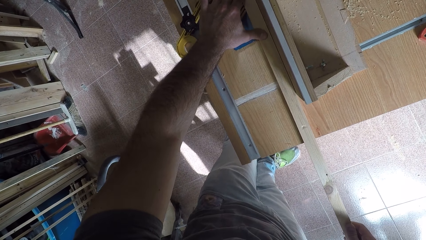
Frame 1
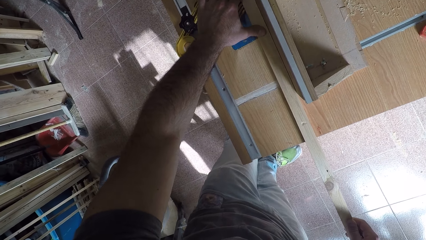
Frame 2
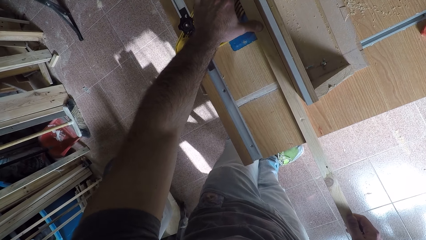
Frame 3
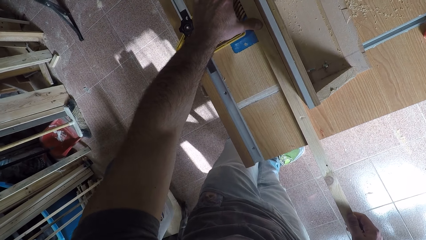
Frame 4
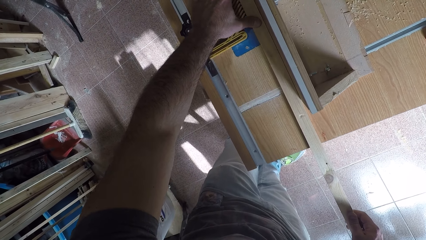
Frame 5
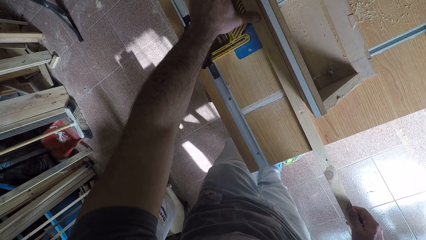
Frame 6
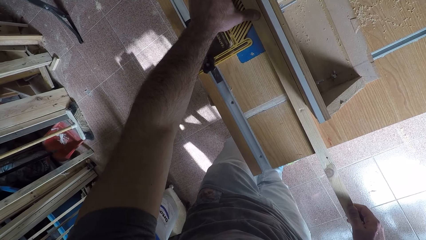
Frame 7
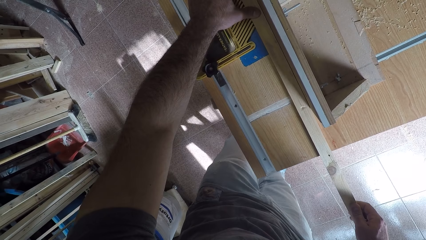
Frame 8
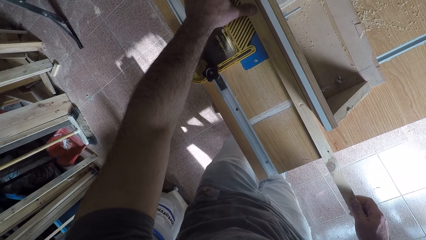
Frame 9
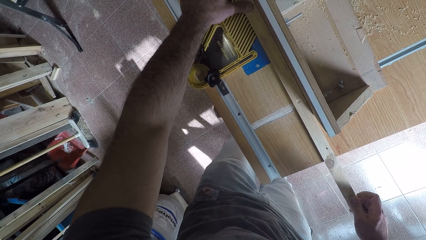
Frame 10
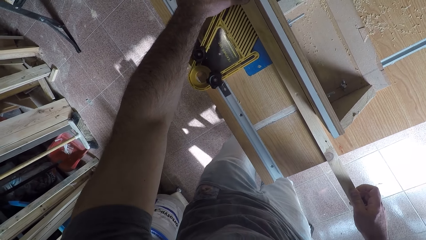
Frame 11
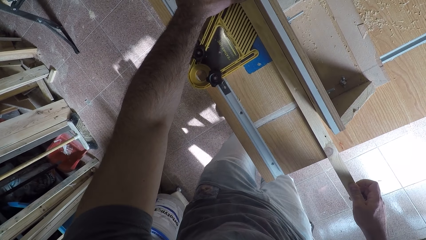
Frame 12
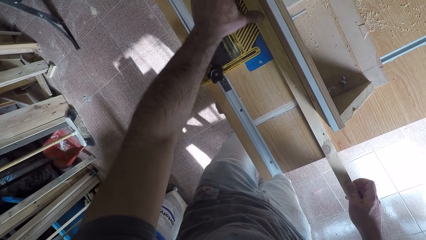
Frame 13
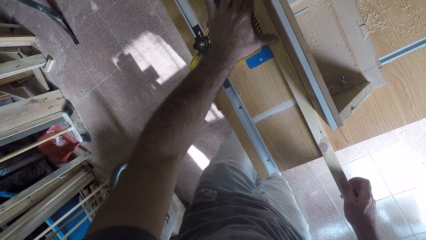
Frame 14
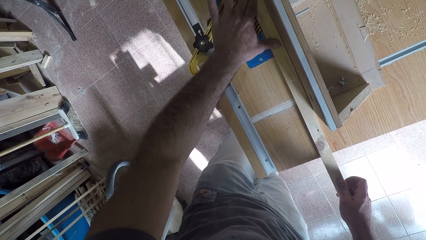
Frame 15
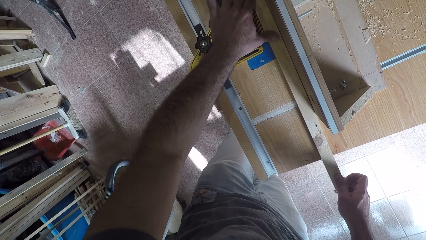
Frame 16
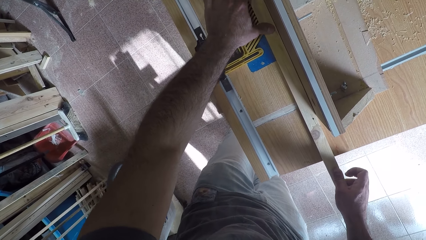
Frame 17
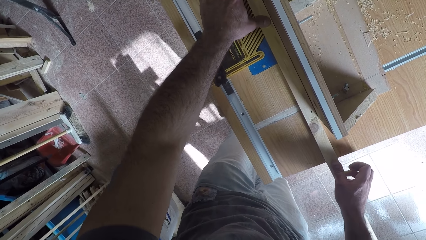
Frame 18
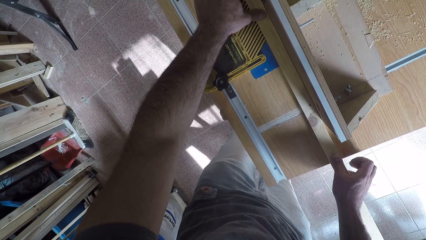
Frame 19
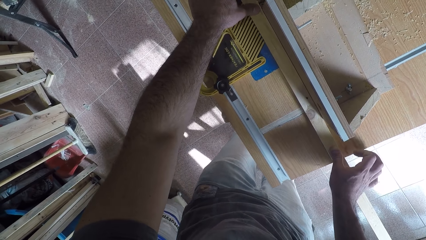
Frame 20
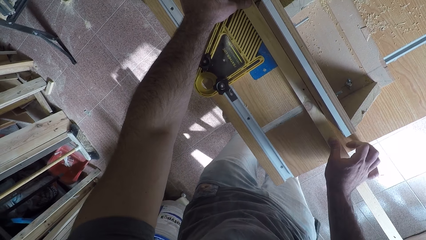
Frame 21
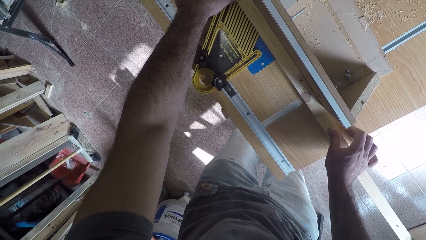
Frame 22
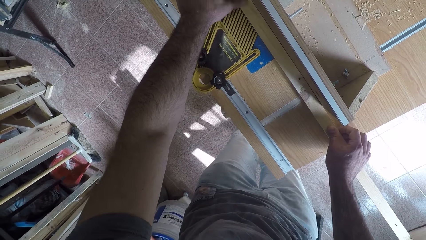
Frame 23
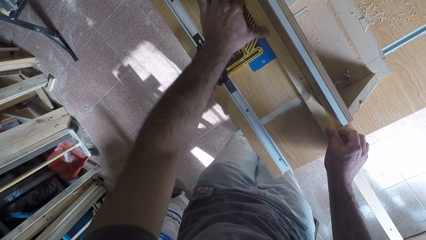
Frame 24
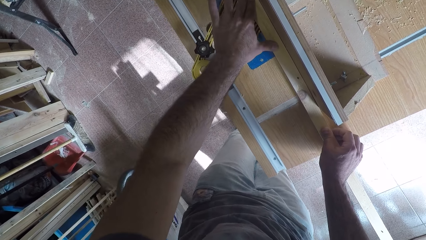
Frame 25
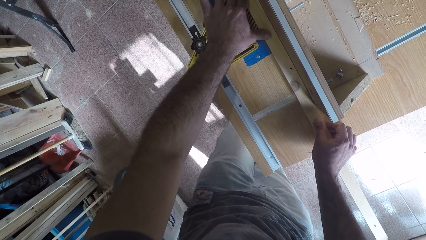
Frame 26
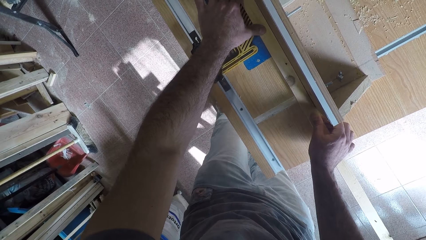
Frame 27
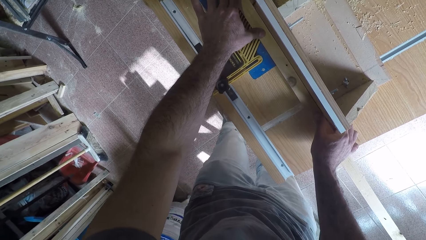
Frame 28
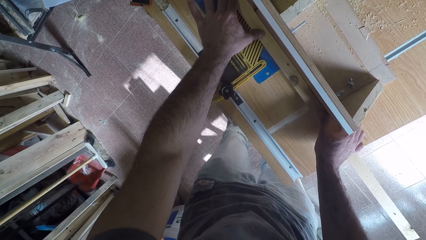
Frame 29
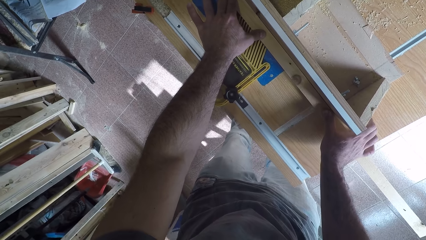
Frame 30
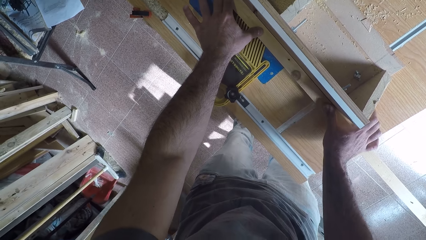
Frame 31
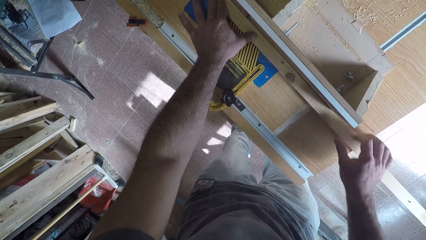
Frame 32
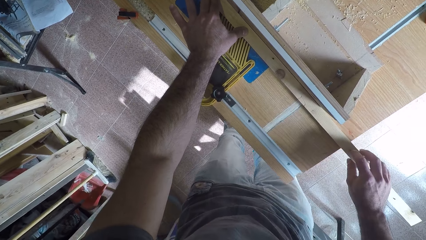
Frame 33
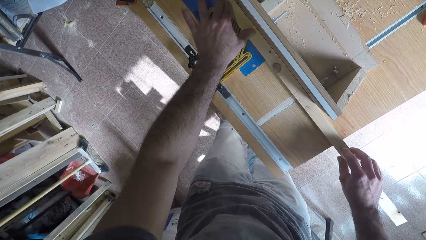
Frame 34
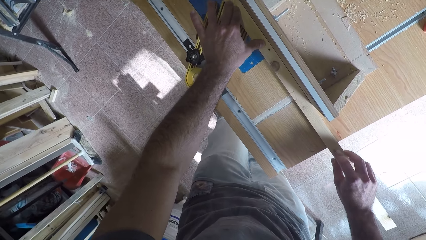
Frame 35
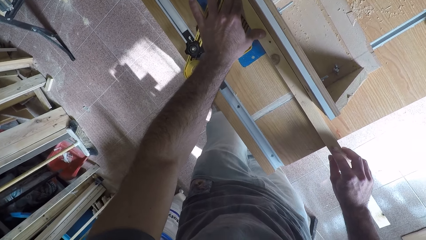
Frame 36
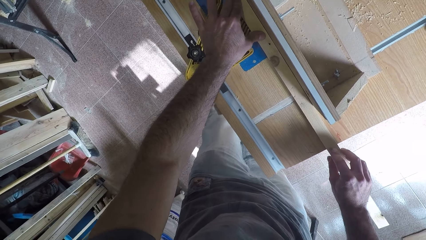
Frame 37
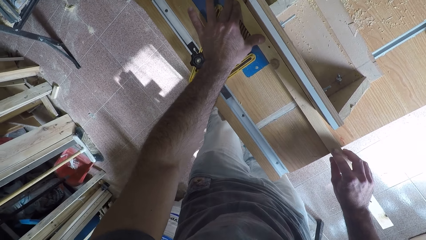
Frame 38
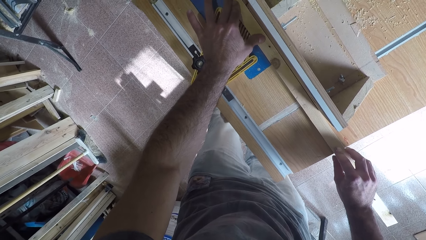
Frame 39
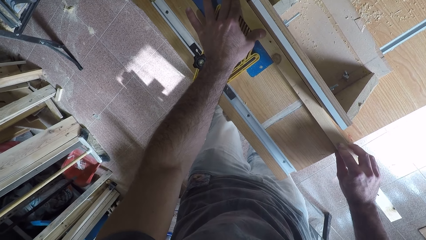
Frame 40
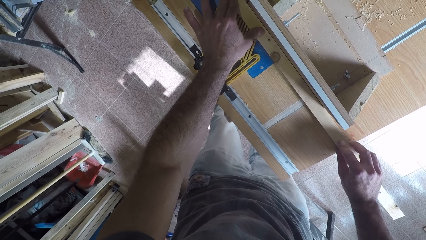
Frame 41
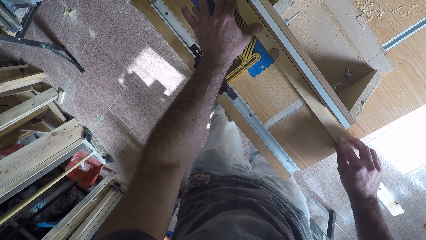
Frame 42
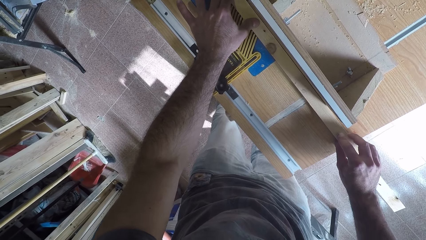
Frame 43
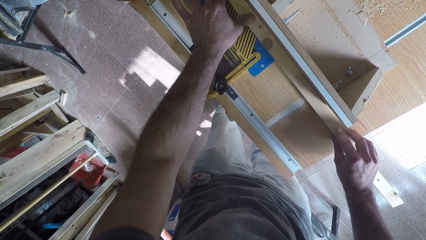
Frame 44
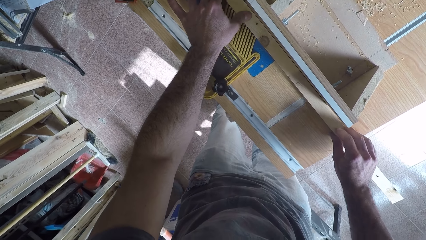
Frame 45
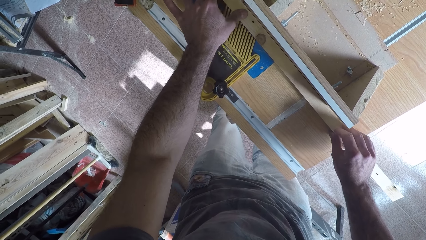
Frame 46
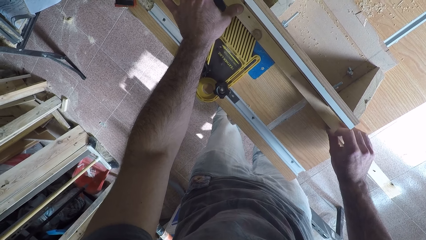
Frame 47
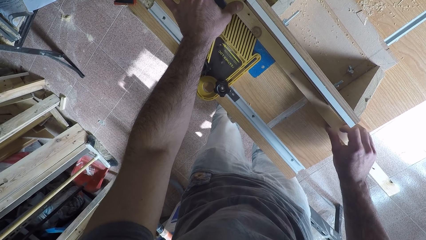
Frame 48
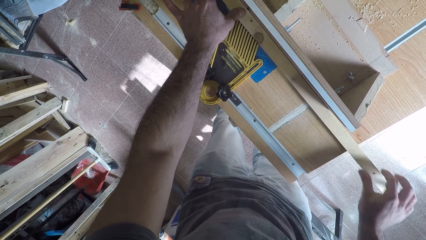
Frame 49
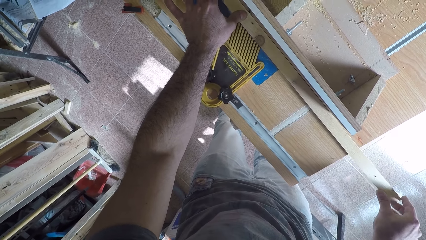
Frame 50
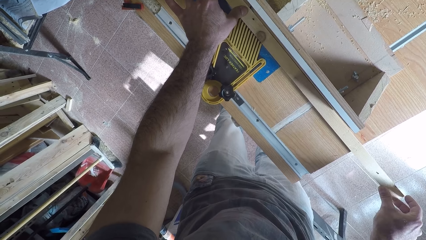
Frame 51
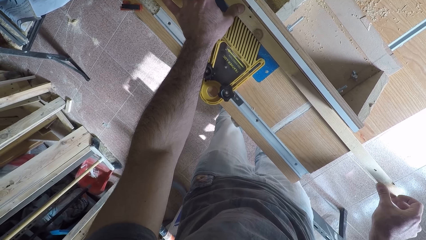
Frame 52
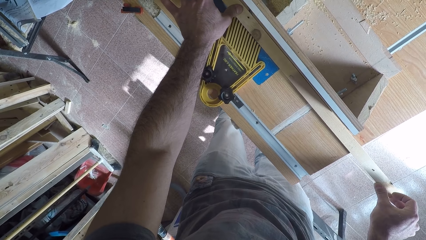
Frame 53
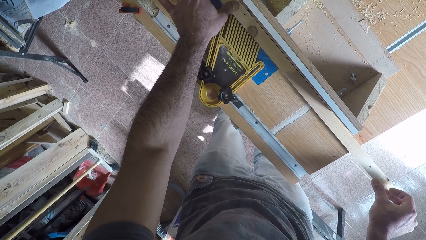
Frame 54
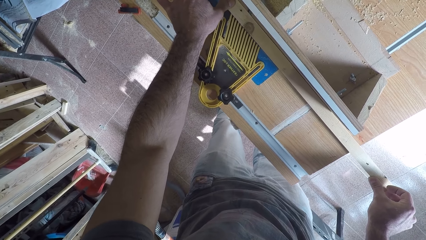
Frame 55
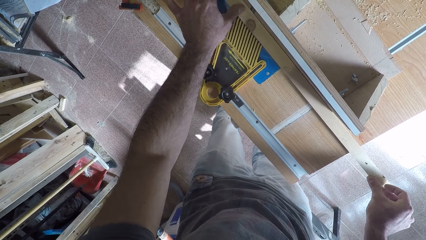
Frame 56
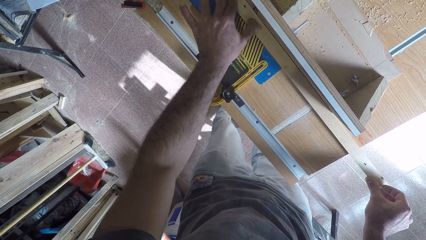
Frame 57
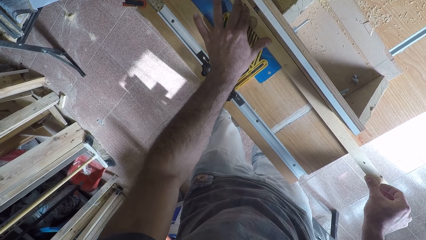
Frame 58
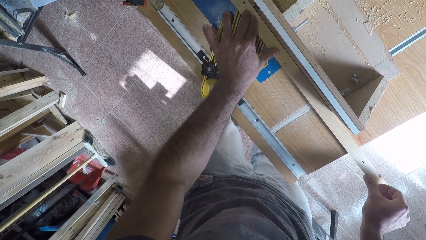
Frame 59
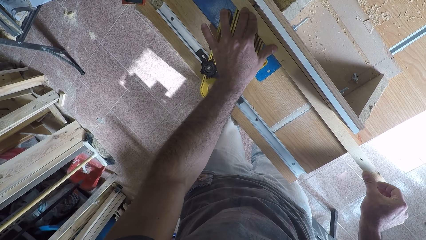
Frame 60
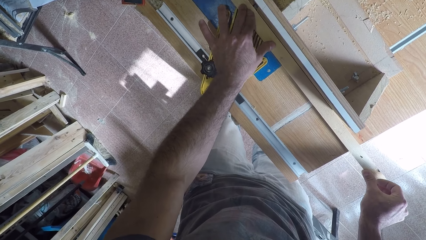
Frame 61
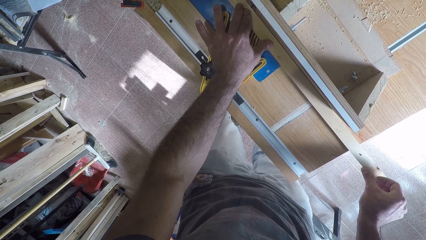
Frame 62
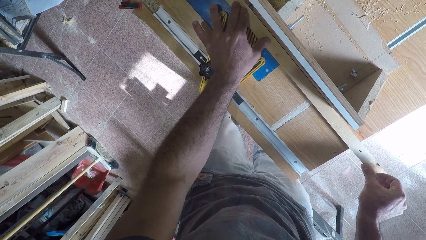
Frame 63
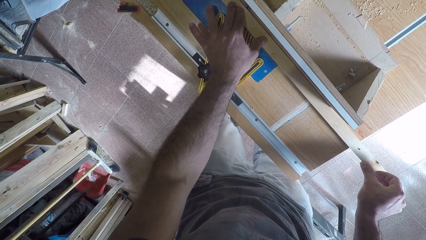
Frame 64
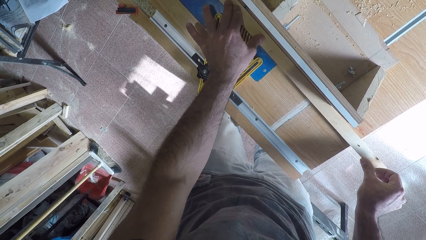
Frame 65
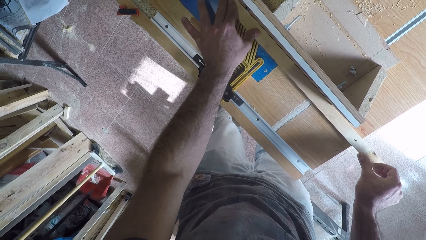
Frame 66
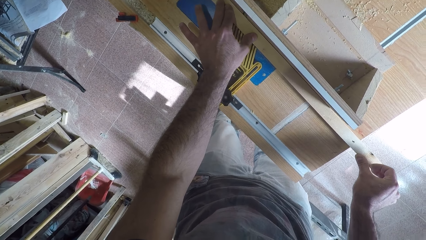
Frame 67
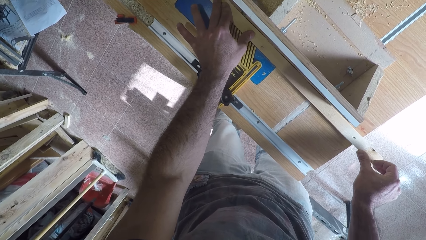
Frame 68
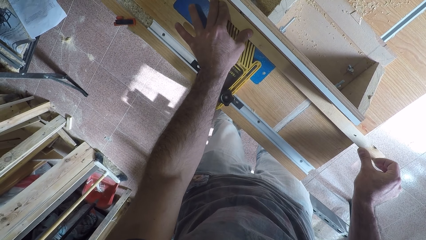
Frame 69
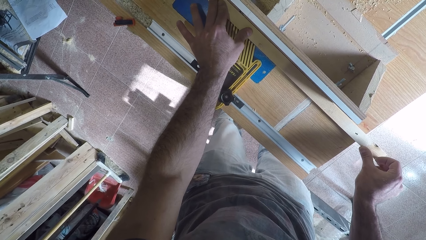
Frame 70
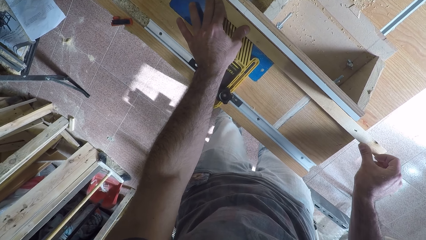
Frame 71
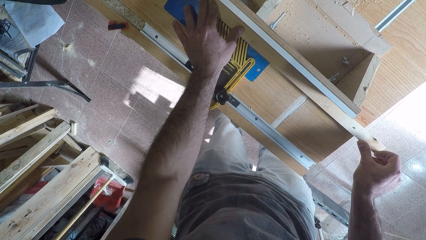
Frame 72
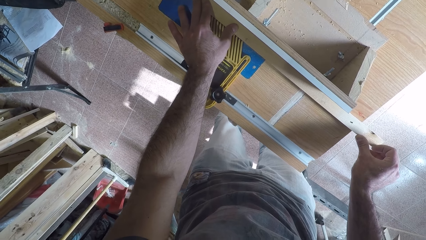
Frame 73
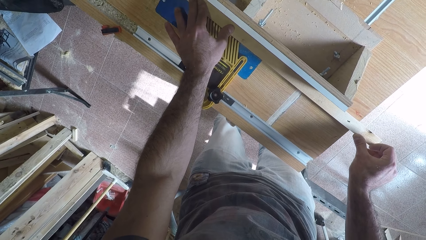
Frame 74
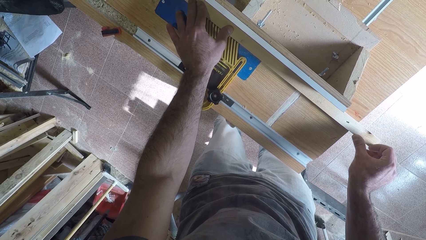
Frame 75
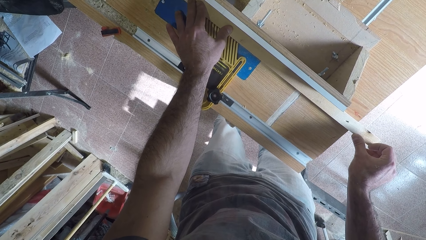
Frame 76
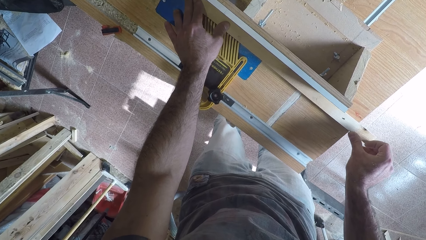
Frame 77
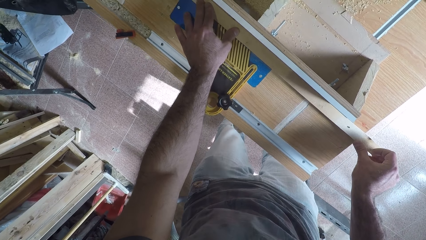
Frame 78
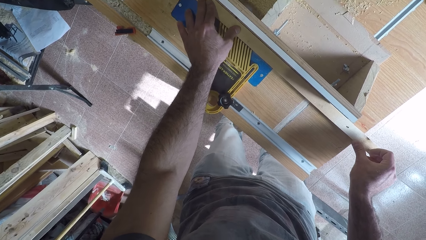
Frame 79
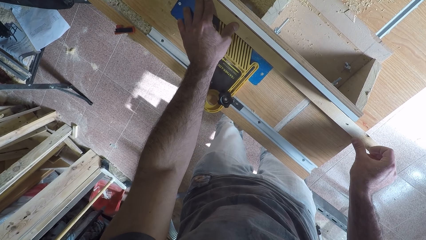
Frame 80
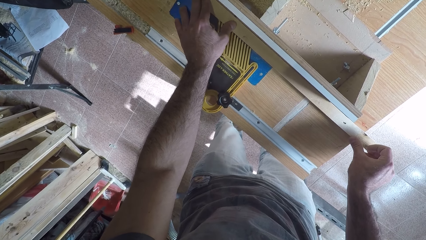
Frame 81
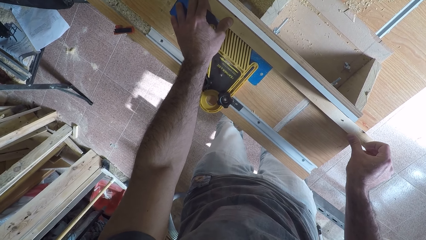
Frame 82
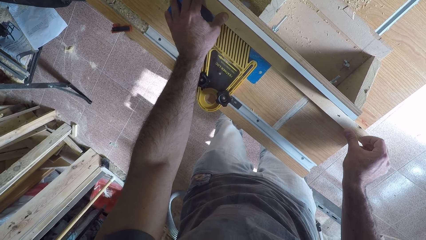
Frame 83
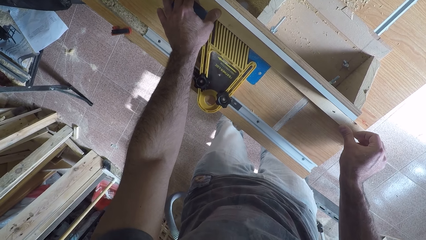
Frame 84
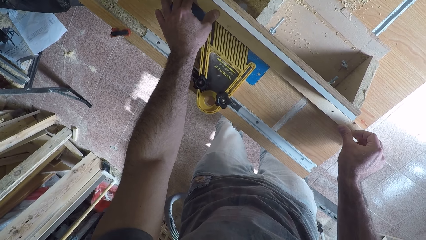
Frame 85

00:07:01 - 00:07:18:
The camera wearer moves his hand along the wood. He moves his hand along the wood again. He moves the other hand along the wood. He moves his hand along the wood. He moves his hand on another part of the wood. He moves his hand along the wood.
